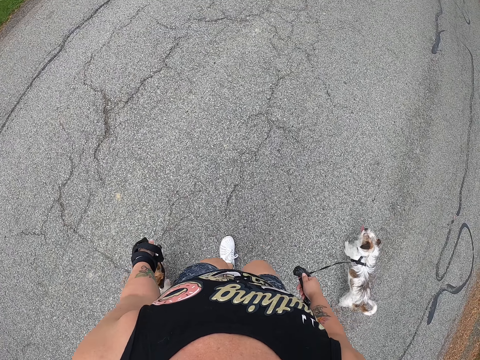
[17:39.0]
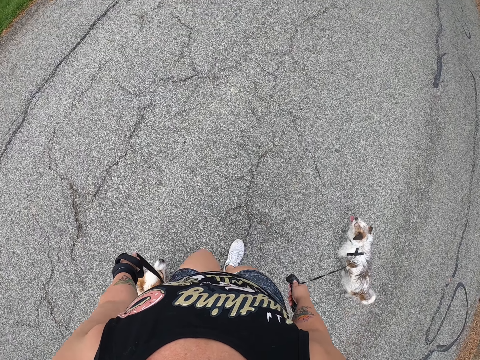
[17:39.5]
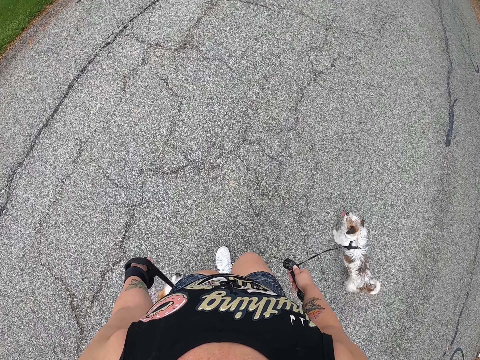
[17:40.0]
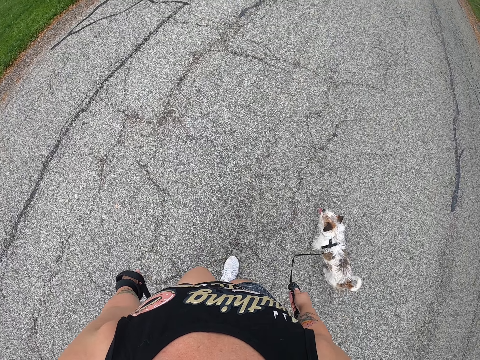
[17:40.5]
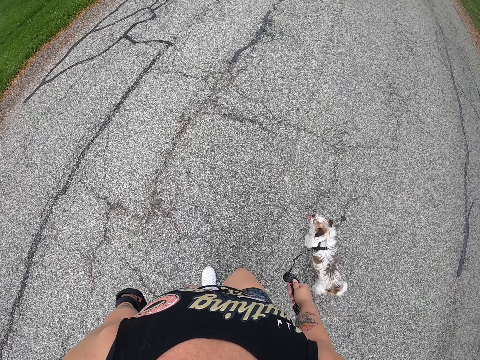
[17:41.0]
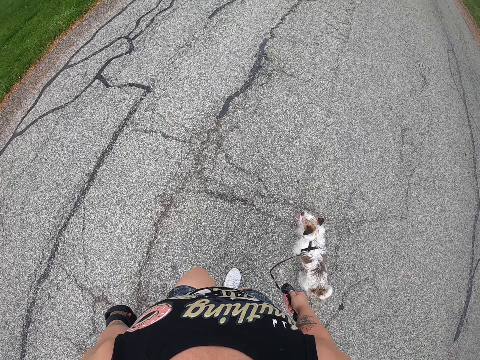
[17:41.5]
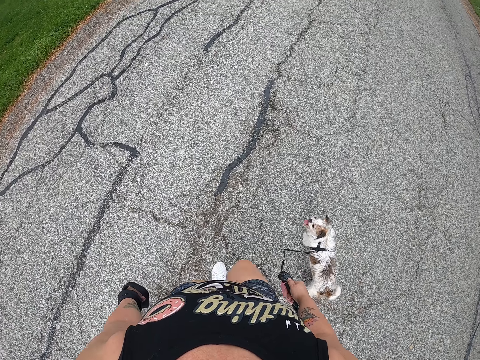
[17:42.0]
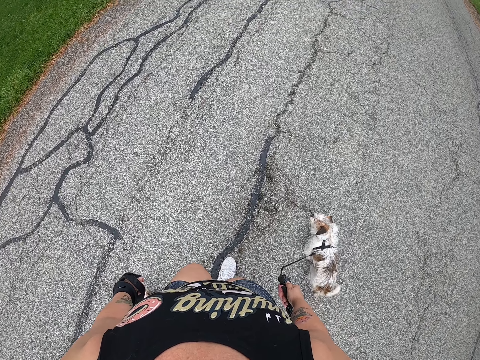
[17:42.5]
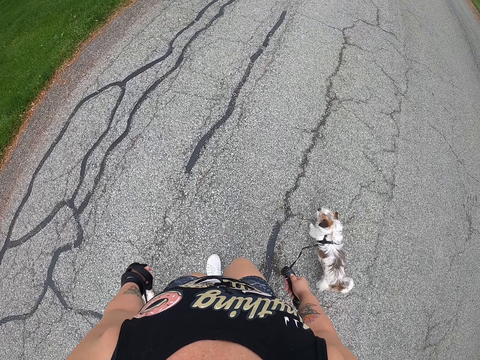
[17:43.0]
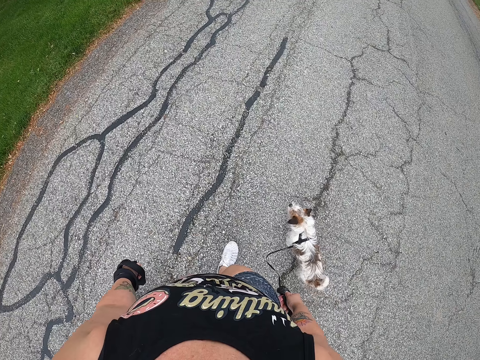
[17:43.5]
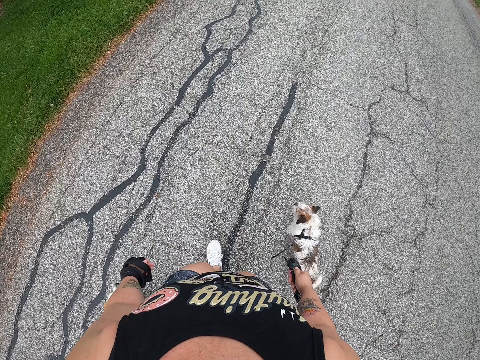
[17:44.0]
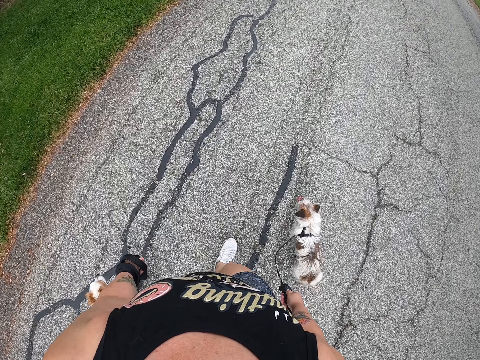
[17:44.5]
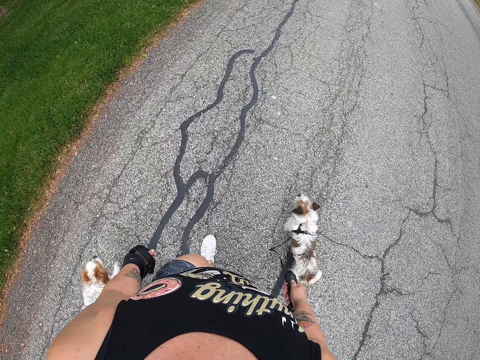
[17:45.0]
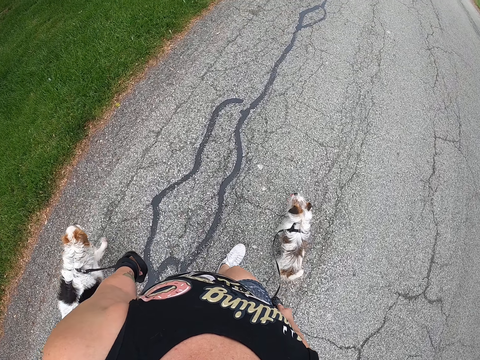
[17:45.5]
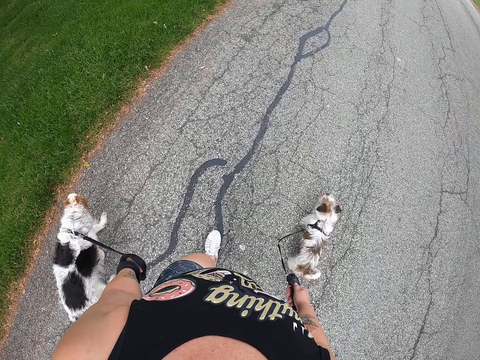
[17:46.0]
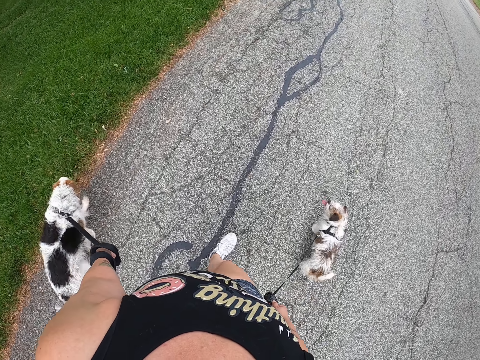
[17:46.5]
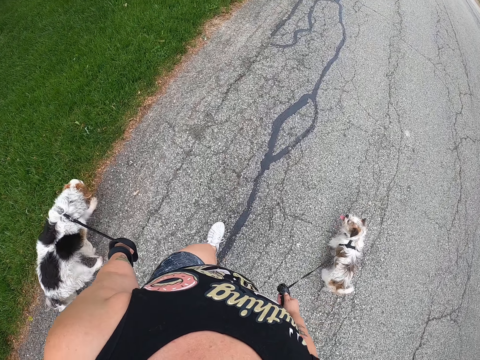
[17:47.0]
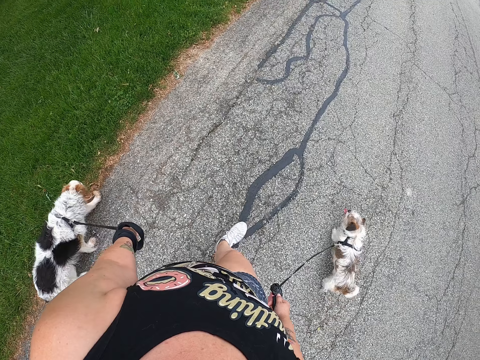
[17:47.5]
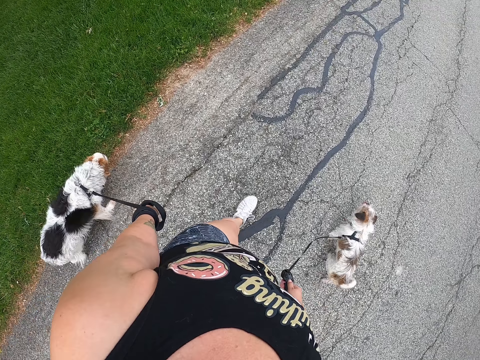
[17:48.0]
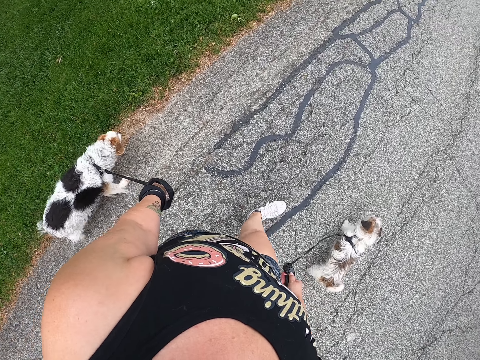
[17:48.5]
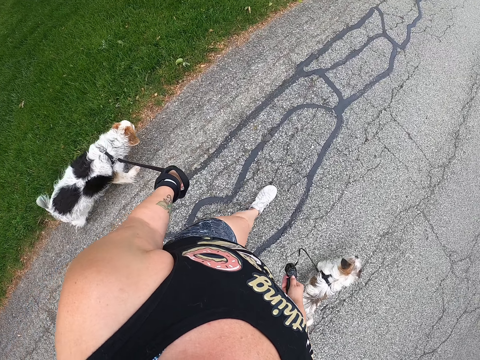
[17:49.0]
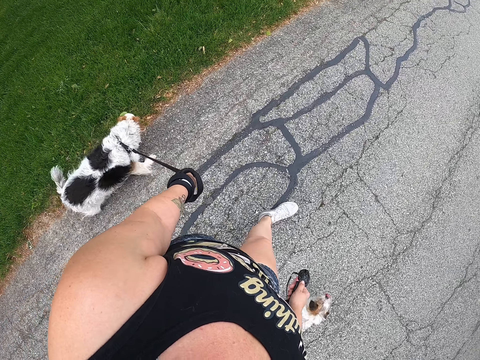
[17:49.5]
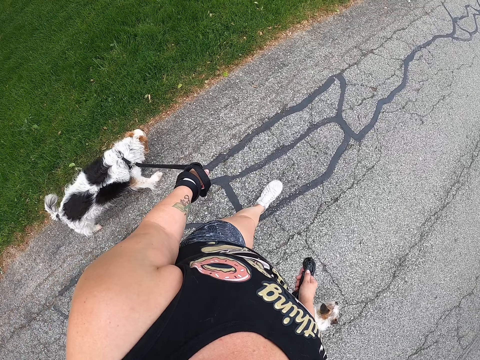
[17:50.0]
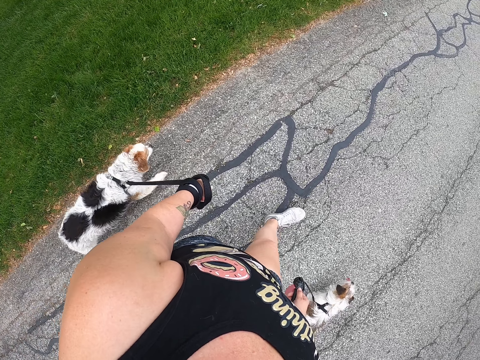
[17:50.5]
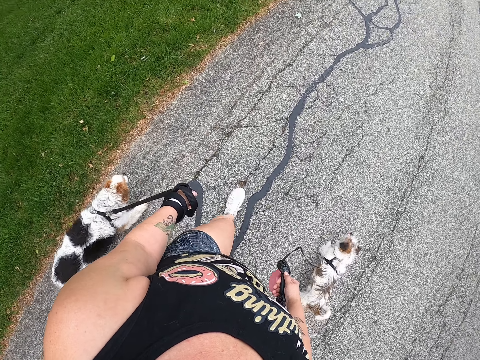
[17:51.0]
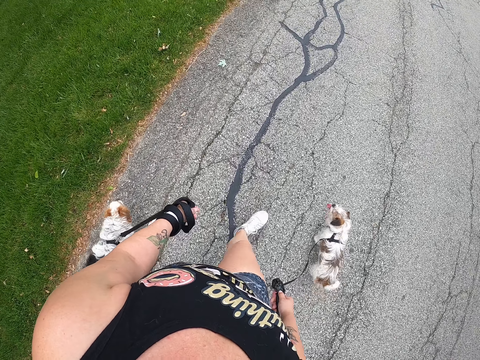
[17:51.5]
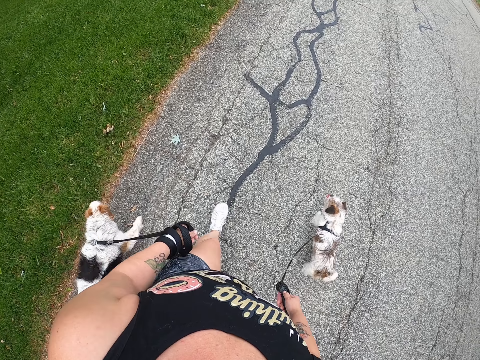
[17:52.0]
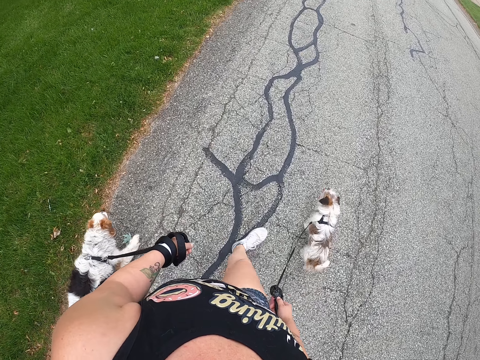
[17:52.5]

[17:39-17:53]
The camera wearer takes the dogs to the other side of the road. They walk down the road with the dogs.

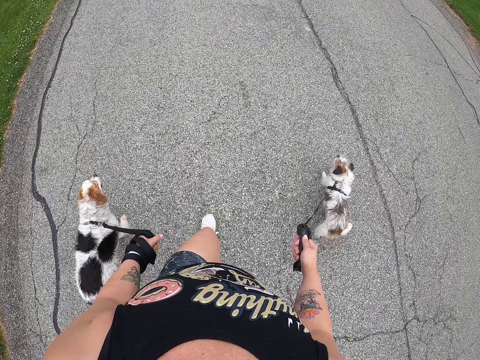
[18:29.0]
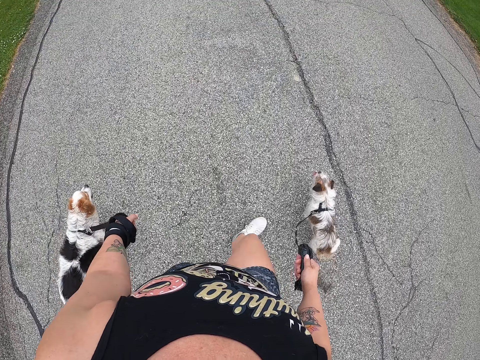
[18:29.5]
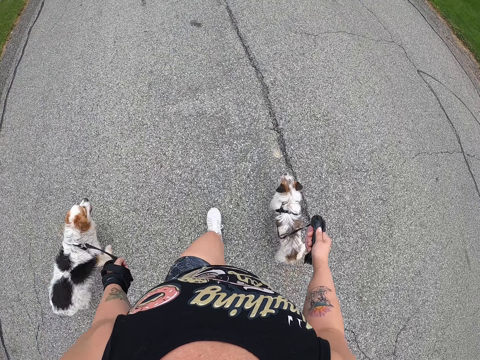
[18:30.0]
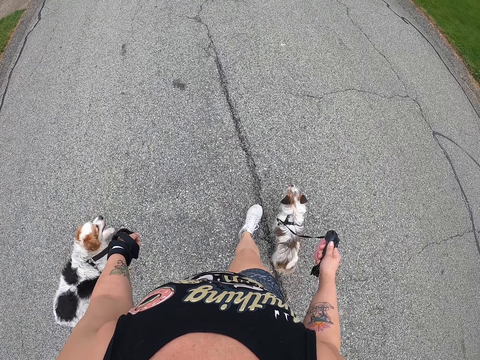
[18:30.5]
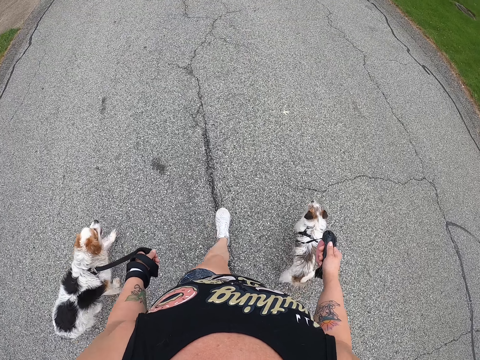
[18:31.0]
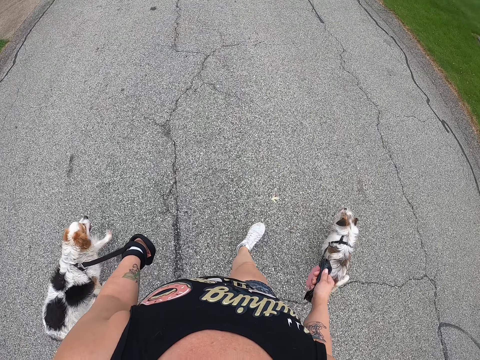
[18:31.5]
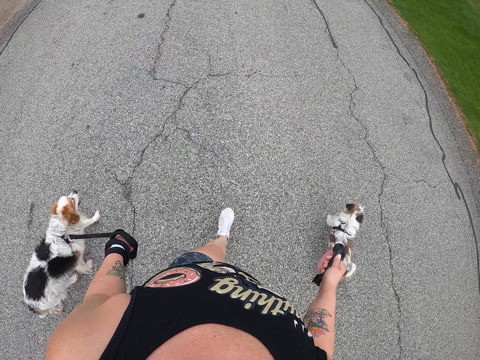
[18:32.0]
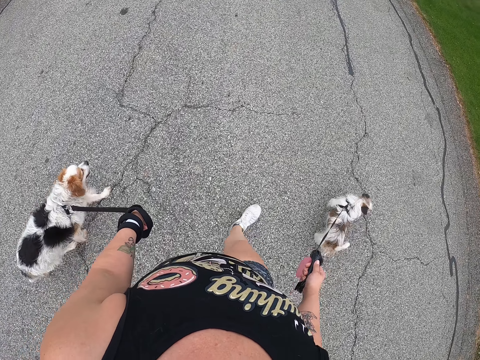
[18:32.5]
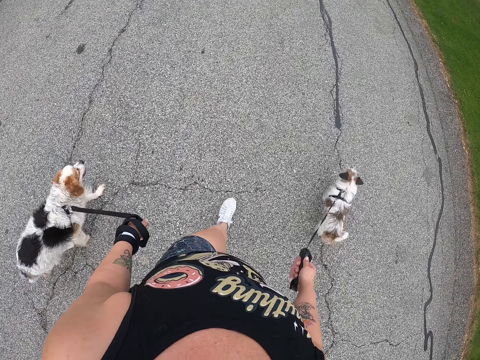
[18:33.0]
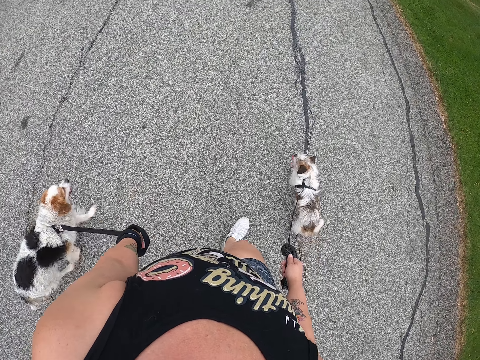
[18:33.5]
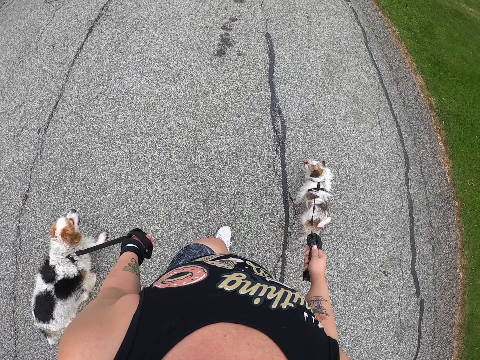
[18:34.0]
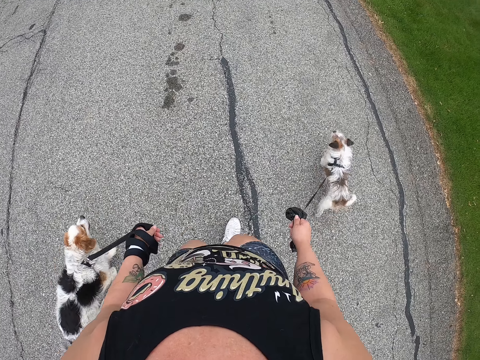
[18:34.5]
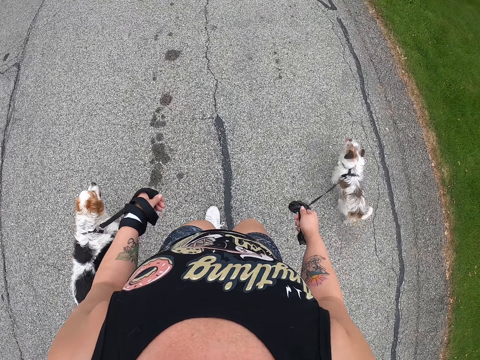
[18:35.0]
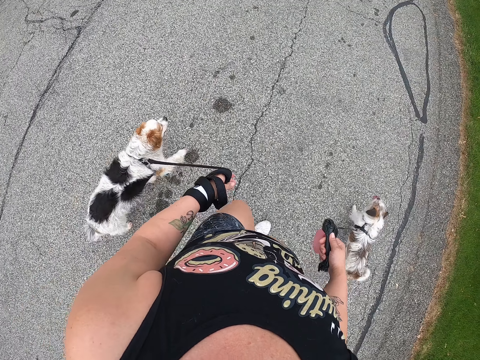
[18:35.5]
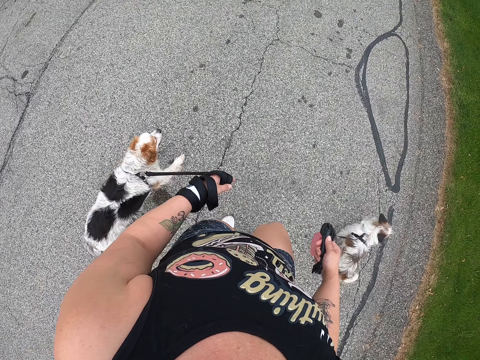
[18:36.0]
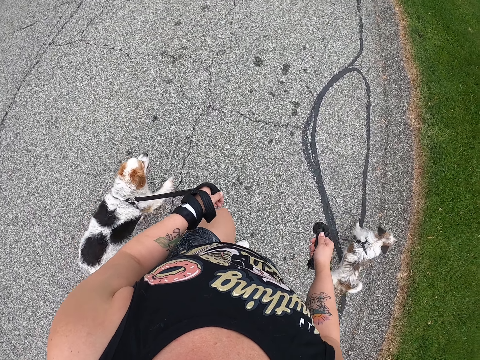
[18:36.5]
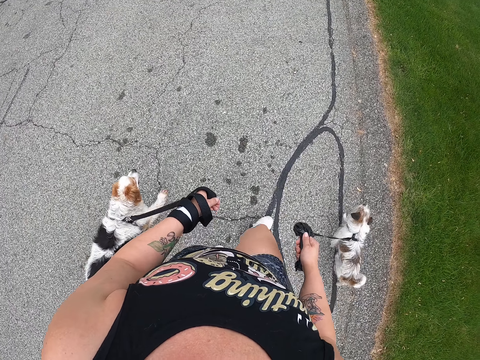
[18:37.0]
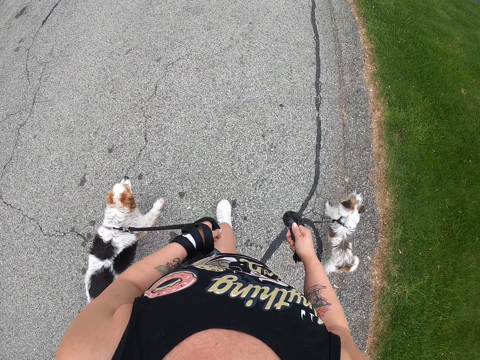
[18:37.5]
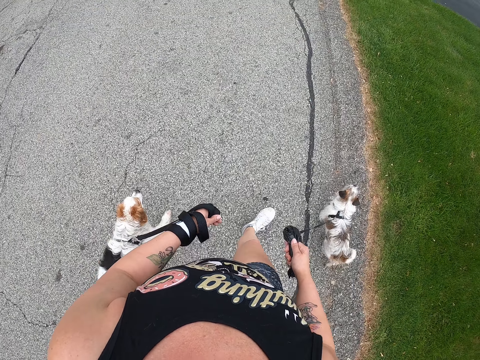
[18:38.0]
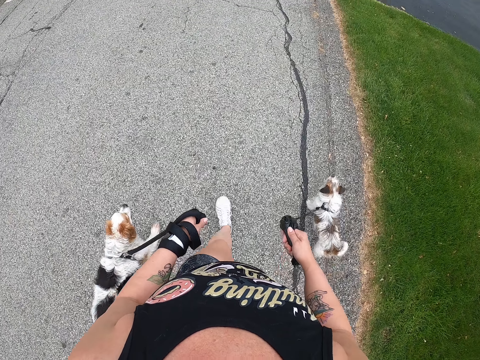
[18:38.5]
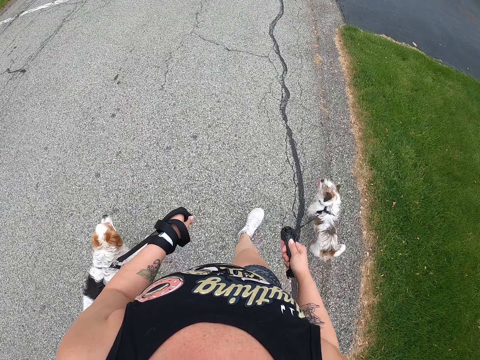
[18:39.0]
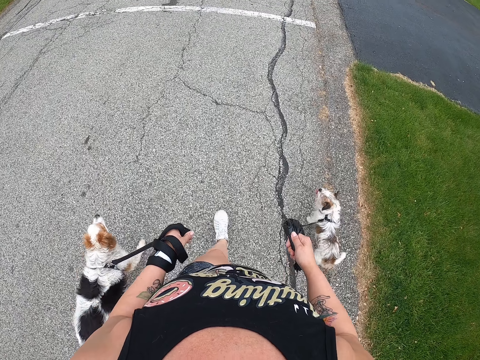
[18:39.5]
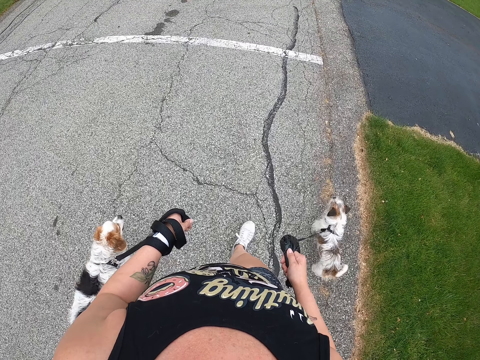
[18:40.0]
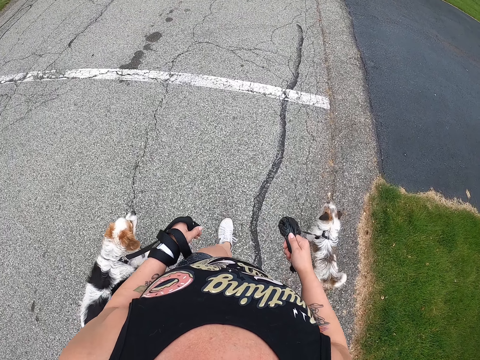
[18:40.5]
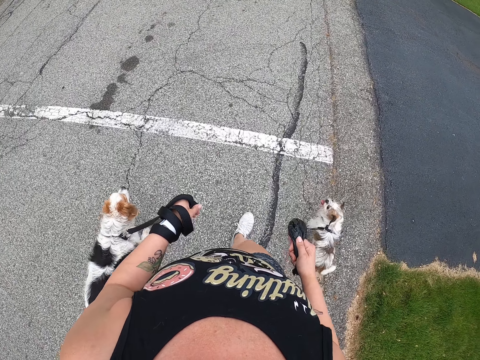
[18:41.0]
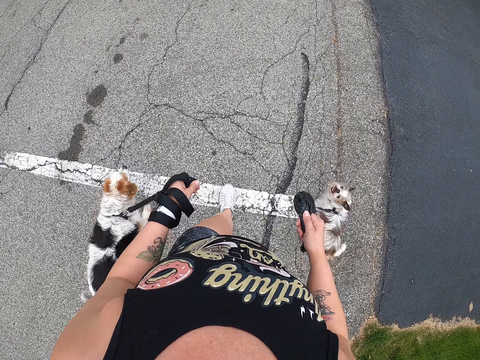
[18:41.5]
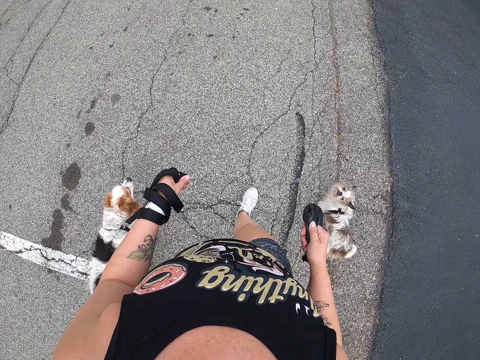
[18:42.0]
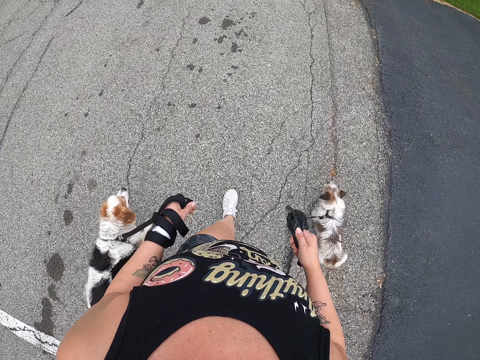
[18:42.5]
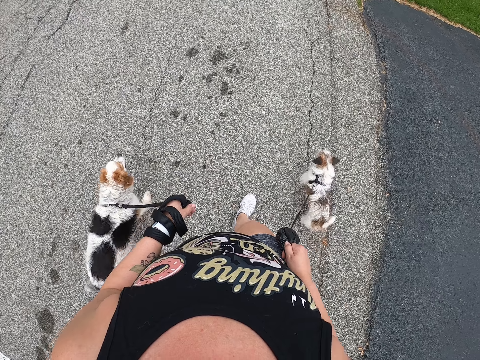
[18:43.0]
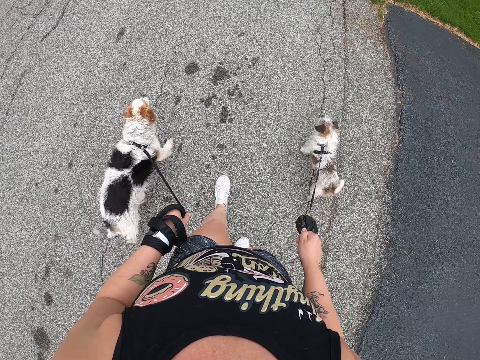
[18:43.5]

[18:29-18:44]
The camera wearer moves to the left part of the road with the dogs.
